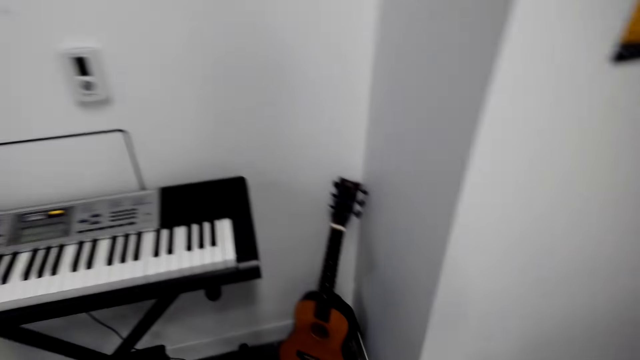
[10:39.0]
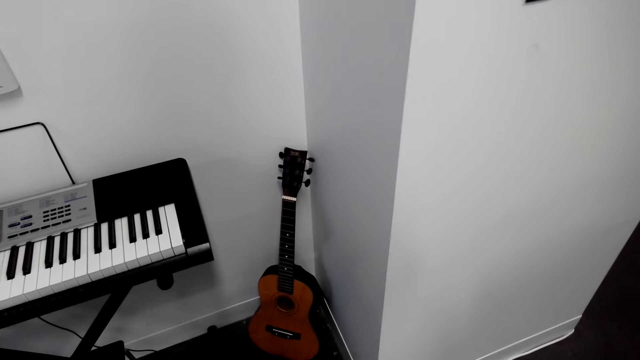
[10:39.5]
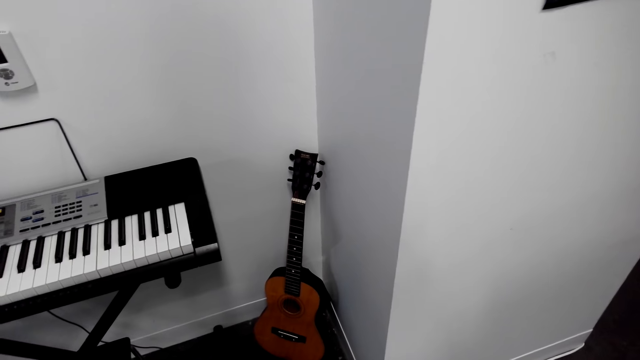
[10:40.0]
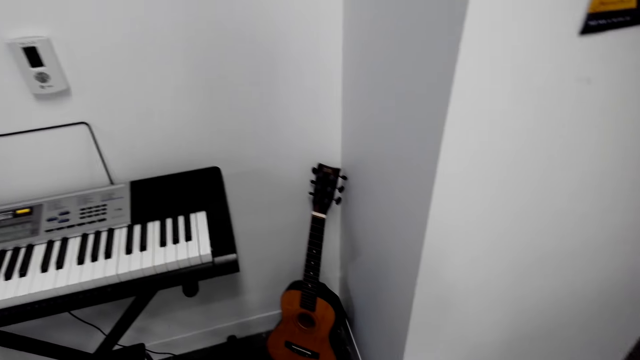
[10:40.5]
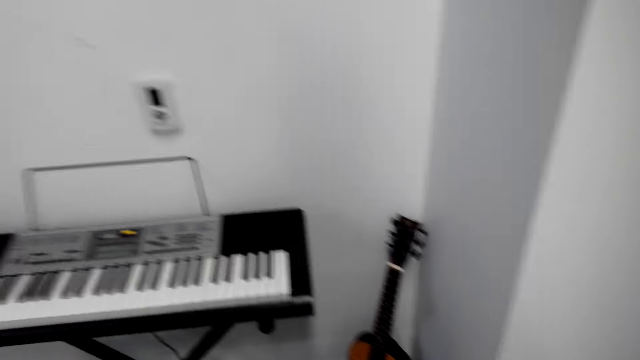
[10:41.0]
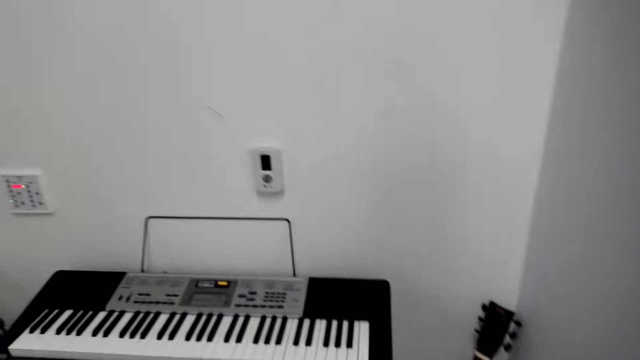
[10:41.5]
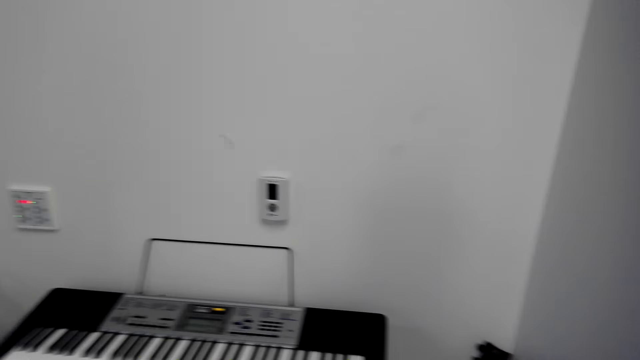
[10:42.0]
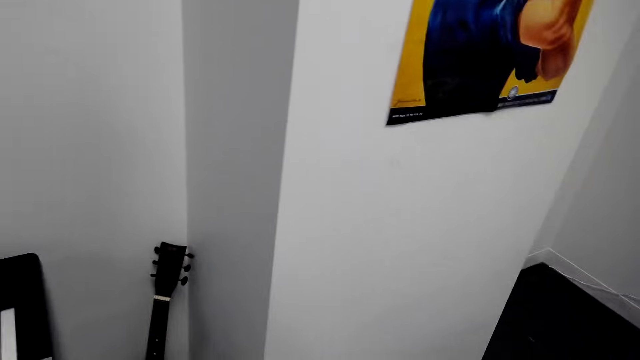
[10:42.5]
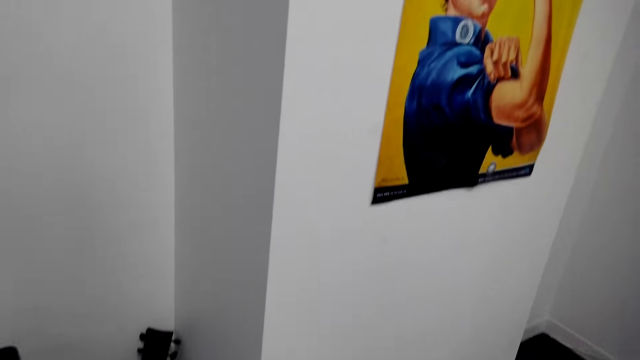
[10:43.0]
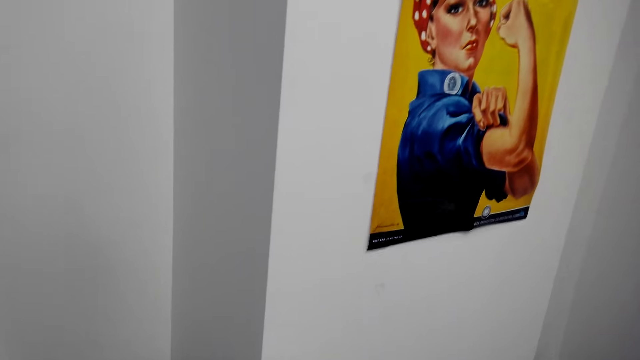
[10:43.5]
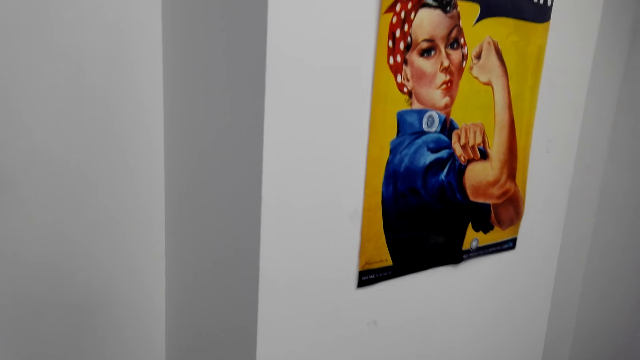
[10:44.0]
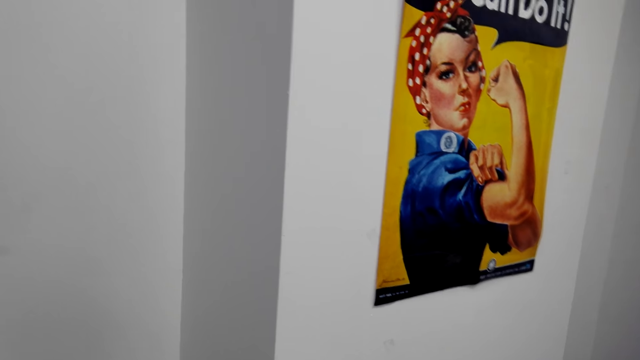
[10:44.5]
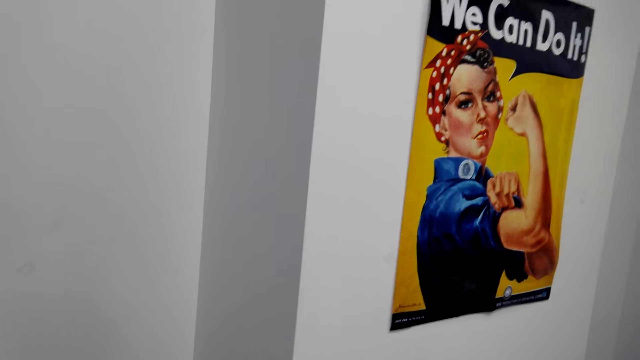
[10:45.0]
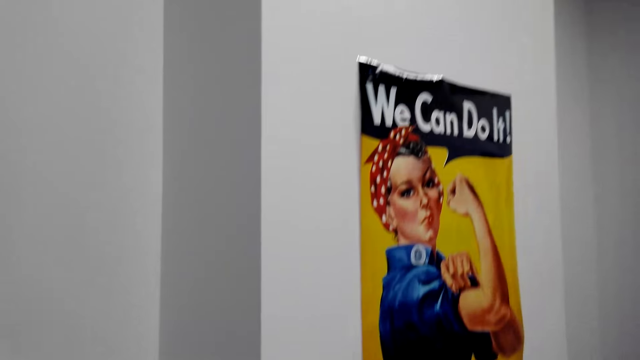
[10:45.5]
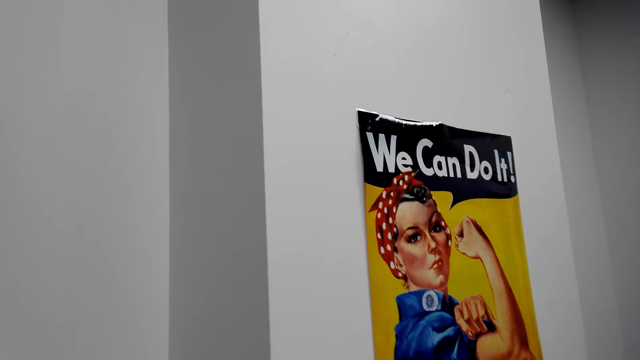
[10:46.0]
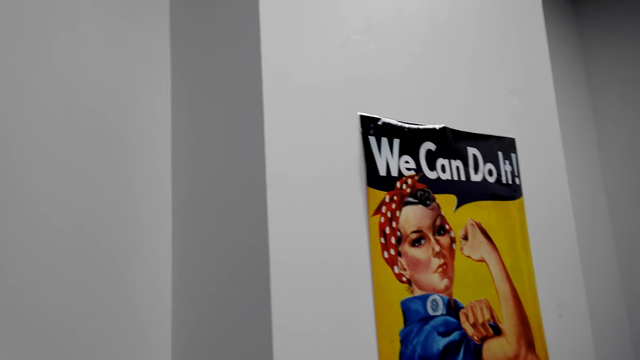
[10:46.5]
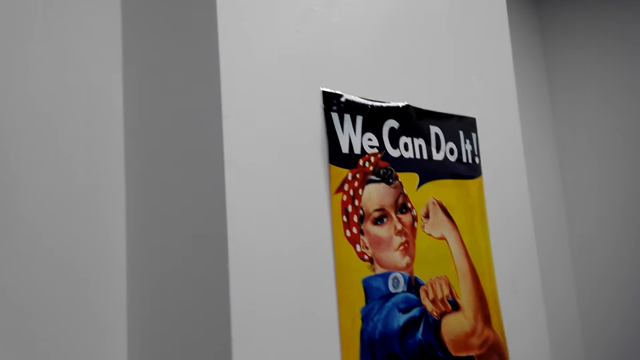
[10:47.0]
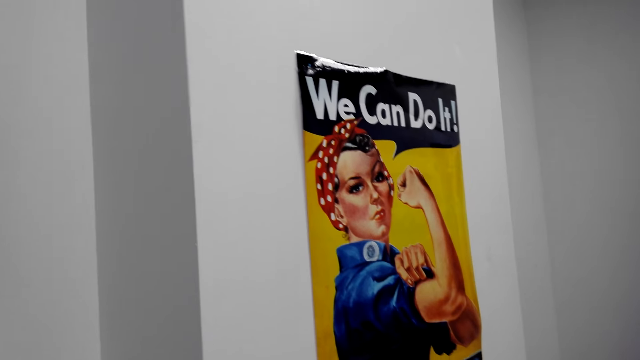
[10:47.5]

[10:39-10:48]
The camera wearer looks at the picture.

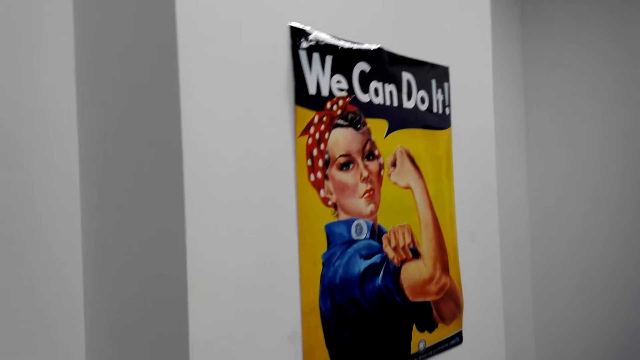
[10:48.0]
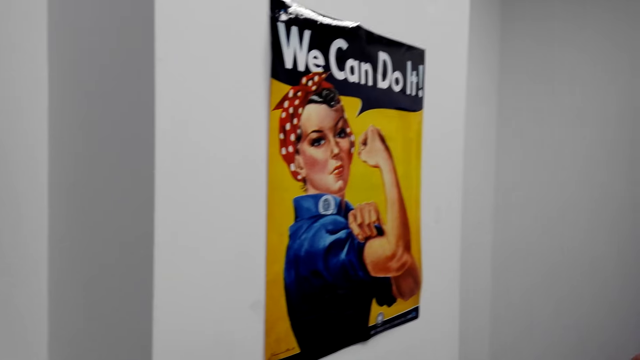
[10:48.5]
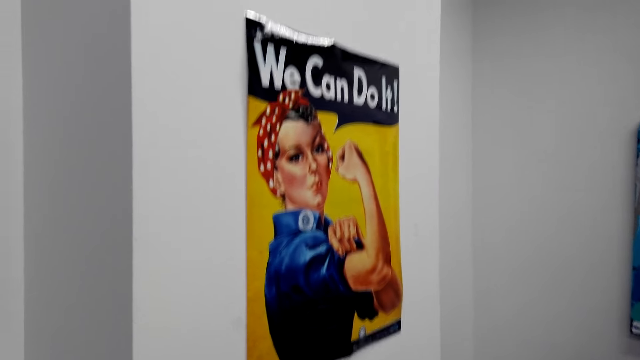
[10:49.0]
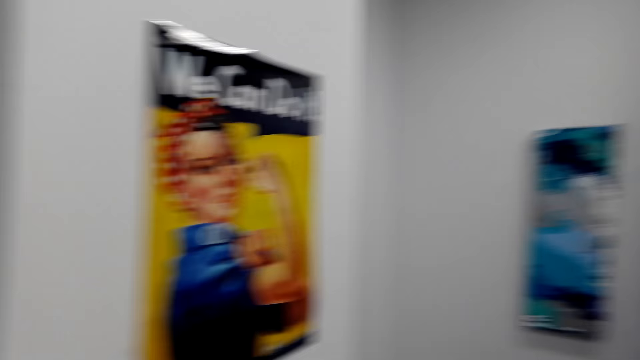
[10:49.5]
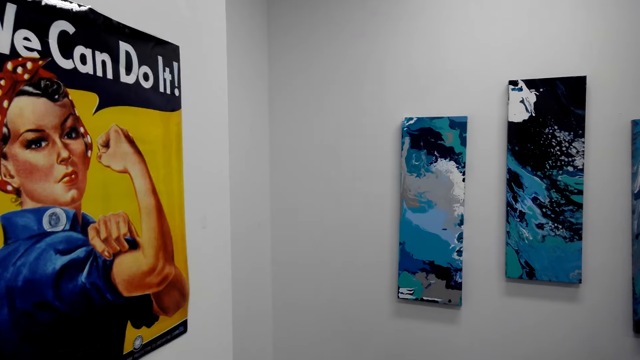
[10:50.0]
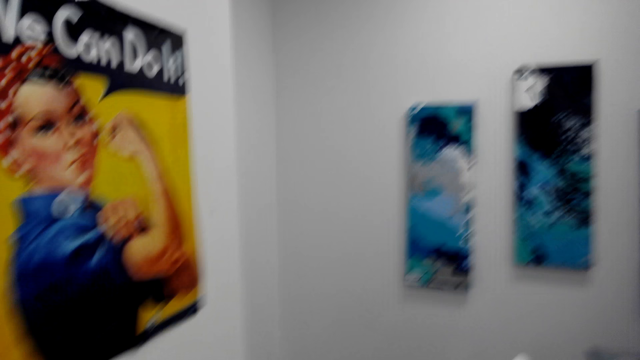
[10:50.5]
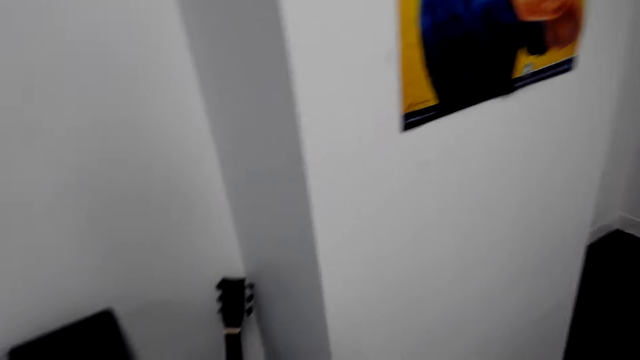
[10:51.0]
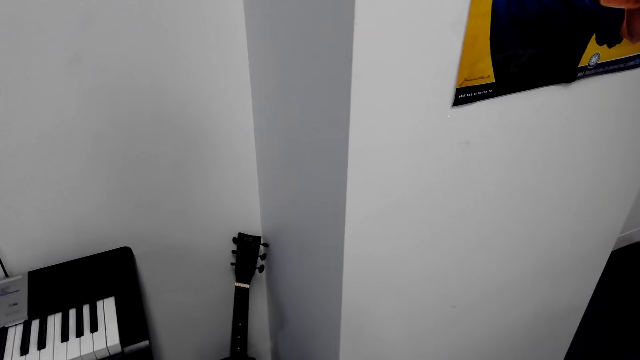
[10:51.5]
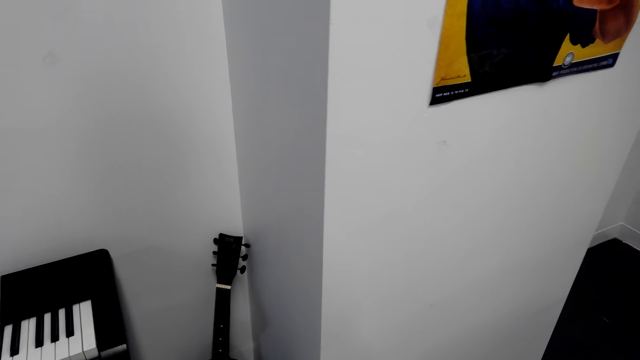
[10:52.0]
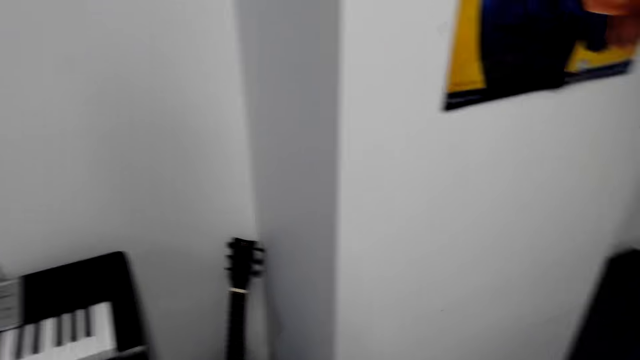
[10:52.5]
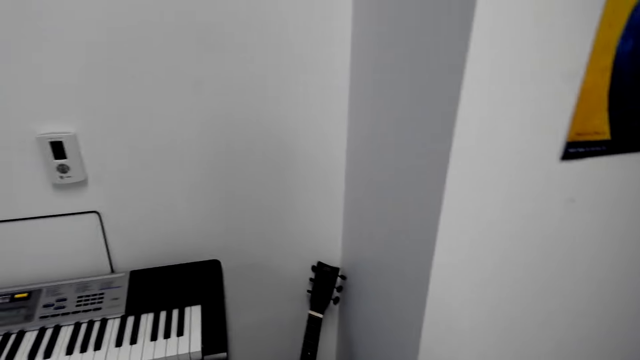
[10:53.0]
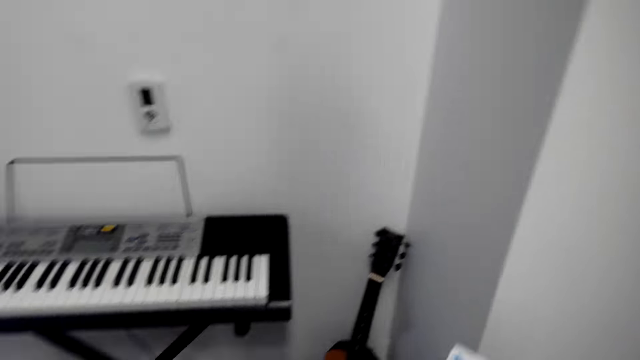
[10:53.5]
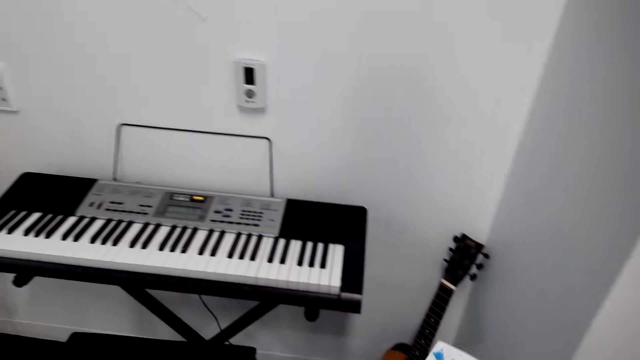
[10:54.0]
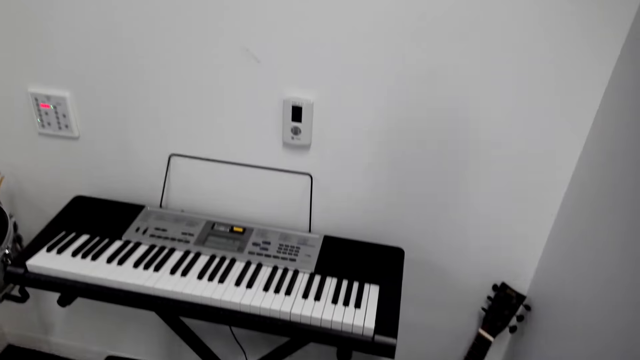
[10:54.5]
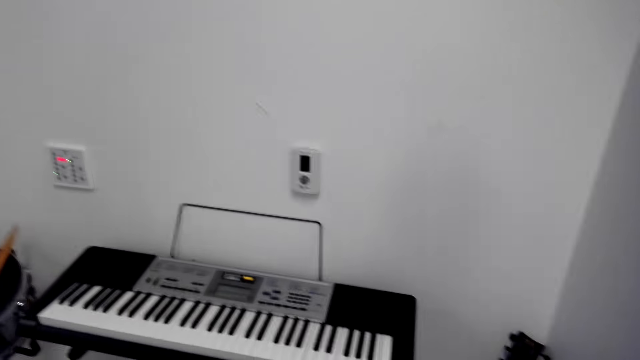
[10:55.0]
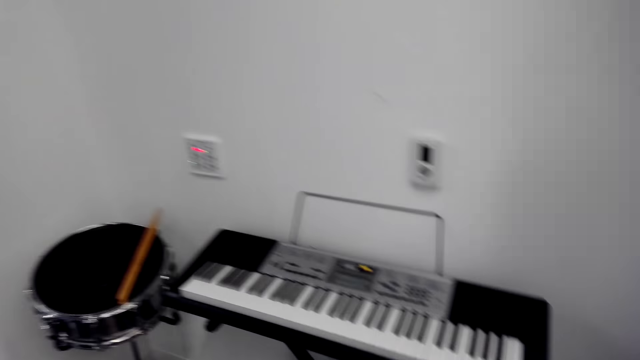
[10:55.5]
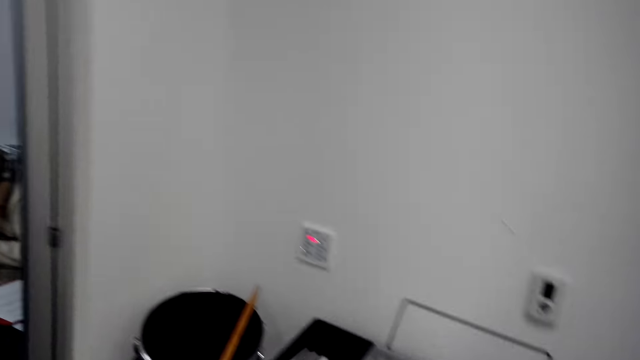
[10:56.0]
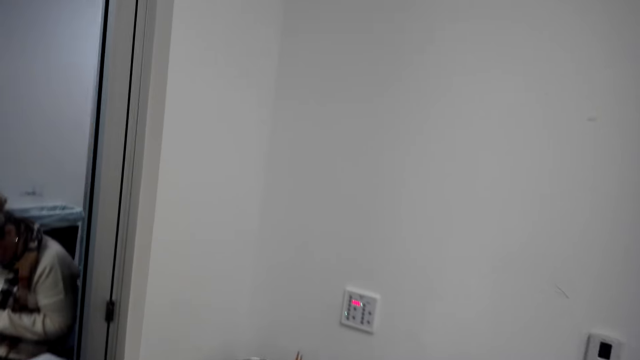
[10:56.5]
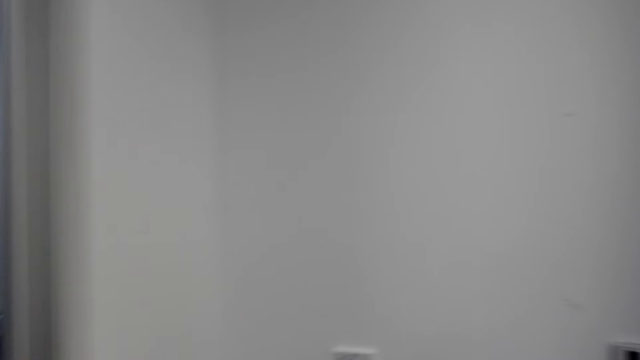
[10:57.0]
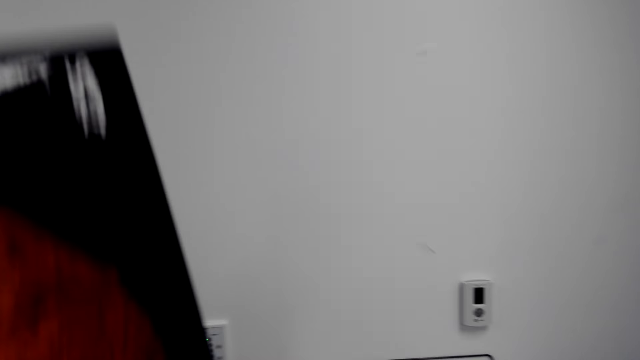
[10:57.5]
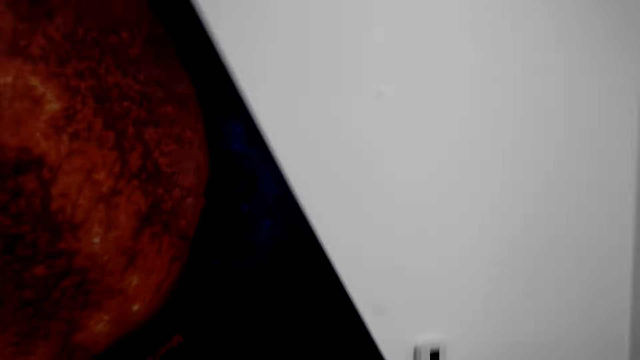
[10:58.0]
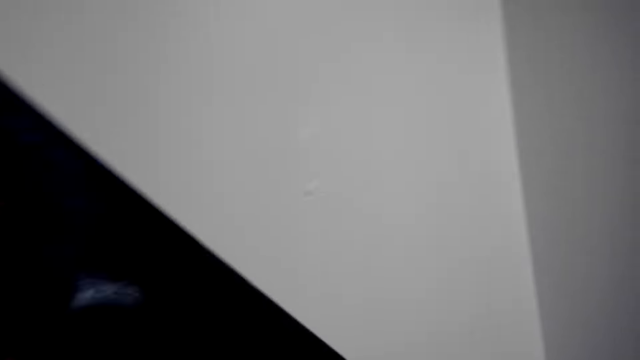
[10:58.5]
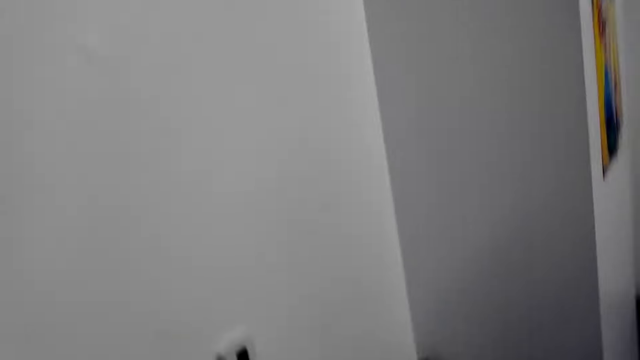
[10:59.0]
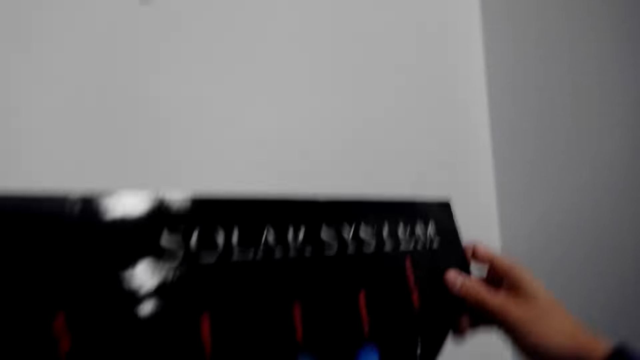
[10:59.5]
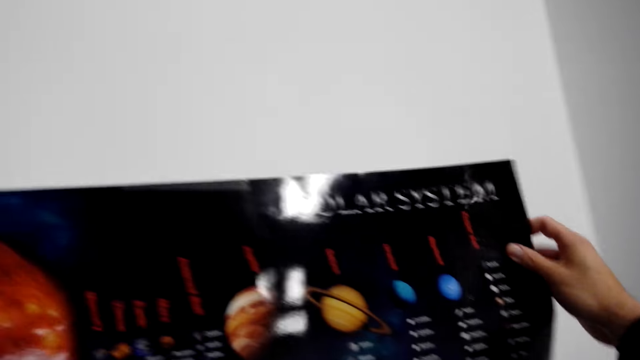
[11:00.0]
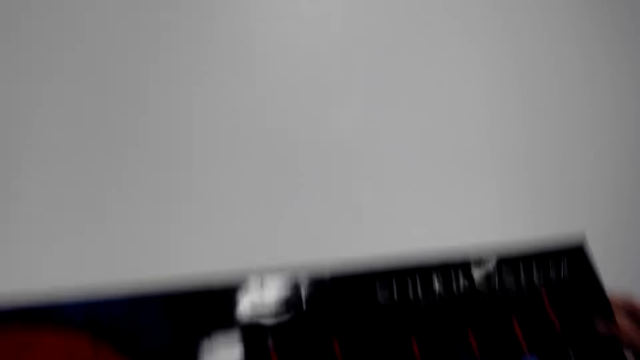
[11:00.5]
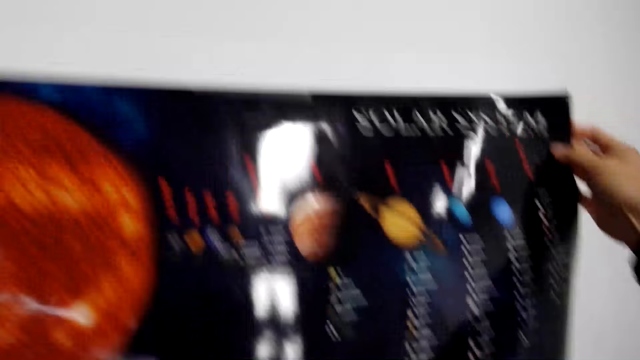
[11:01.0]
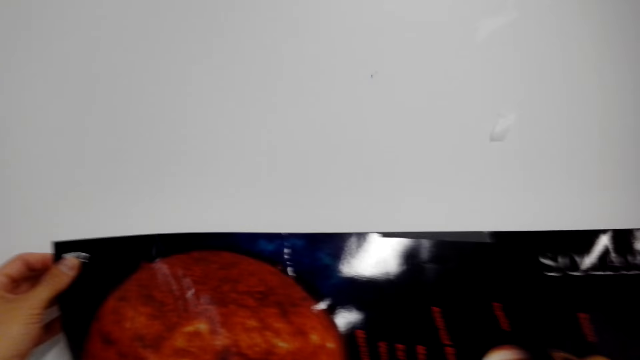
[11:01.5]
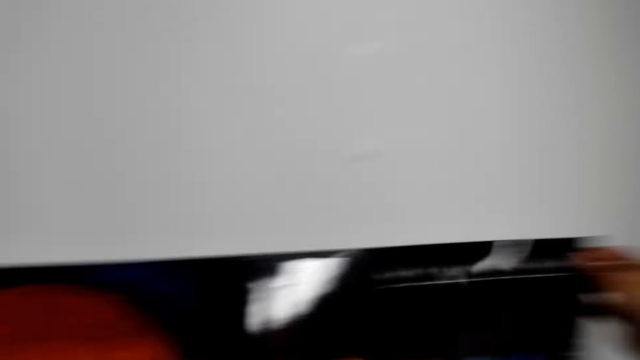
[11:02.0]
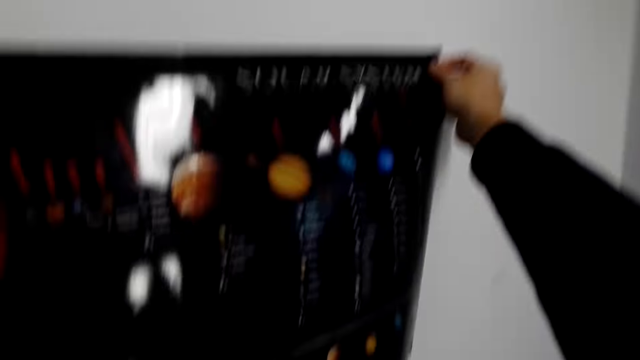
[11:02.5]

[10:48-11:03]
The camera wearer looks at the picture. They hold wall art.
